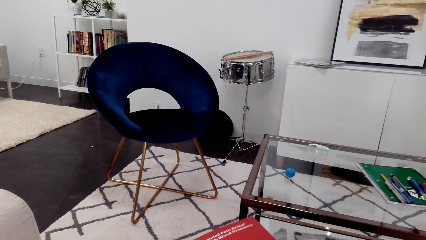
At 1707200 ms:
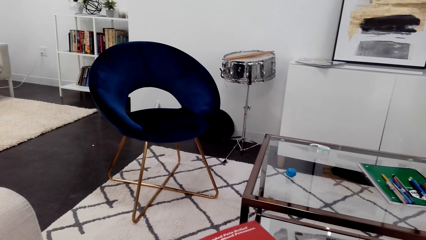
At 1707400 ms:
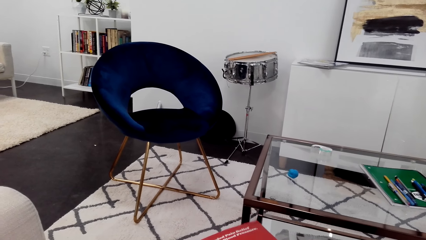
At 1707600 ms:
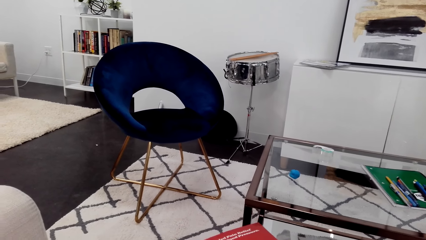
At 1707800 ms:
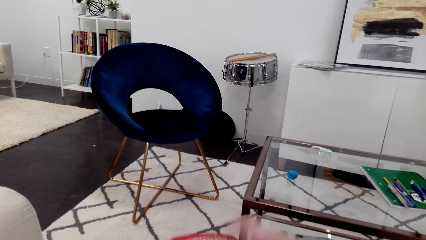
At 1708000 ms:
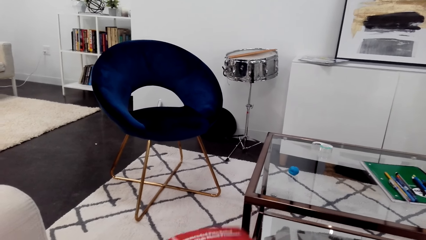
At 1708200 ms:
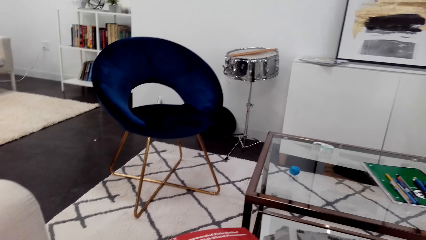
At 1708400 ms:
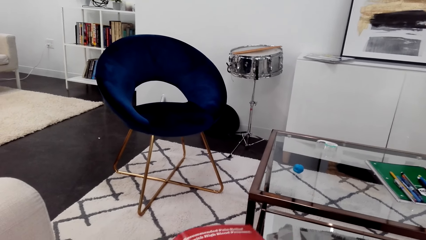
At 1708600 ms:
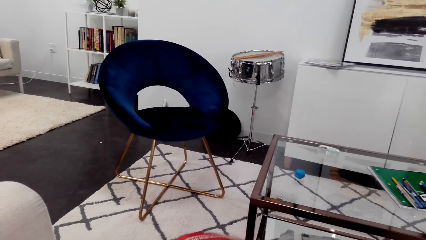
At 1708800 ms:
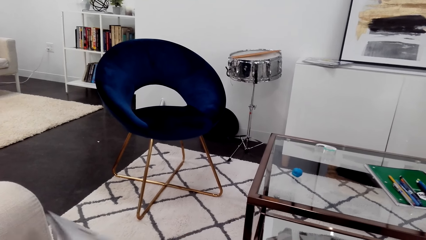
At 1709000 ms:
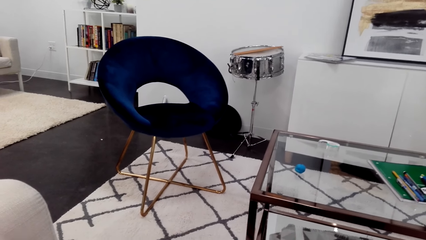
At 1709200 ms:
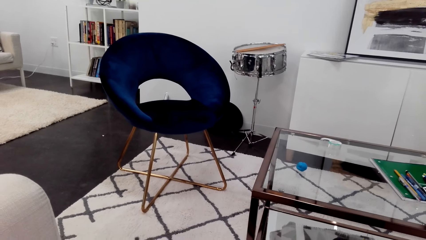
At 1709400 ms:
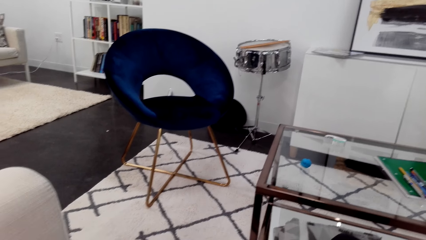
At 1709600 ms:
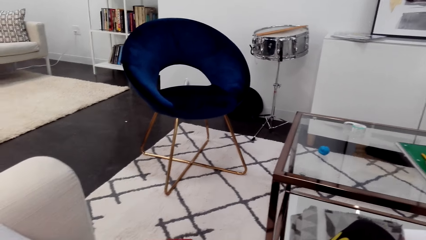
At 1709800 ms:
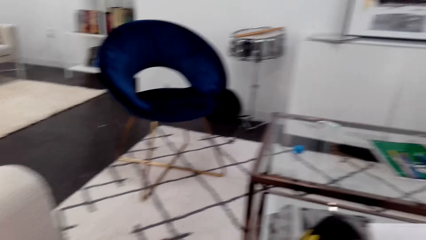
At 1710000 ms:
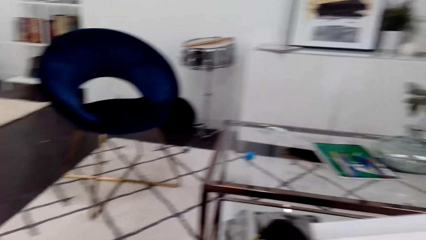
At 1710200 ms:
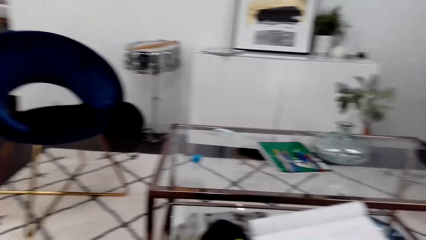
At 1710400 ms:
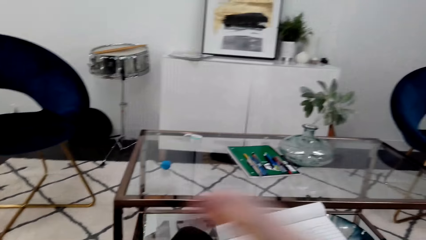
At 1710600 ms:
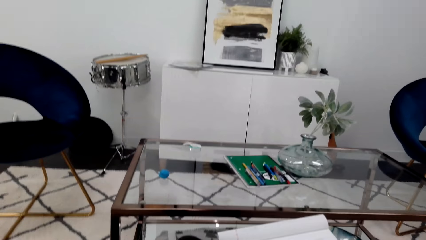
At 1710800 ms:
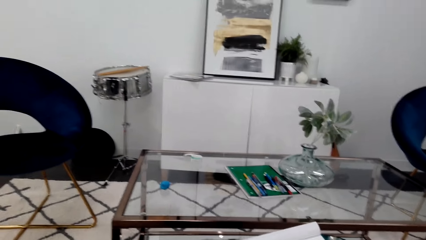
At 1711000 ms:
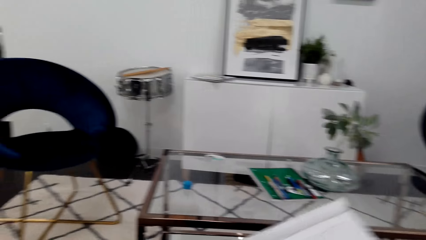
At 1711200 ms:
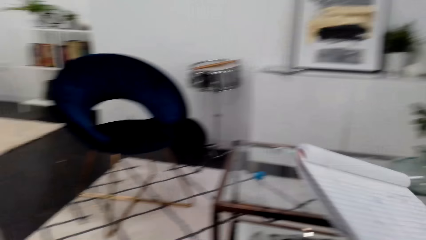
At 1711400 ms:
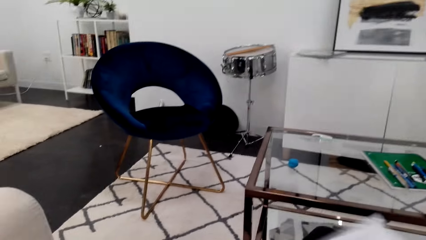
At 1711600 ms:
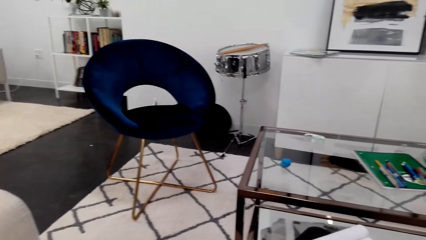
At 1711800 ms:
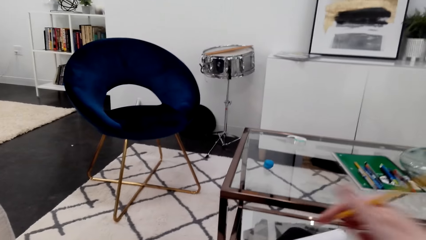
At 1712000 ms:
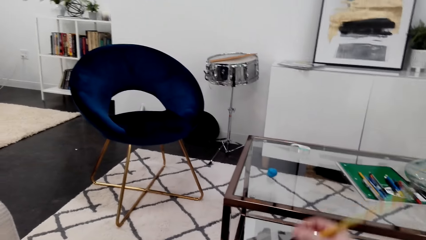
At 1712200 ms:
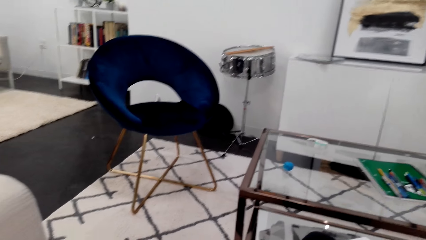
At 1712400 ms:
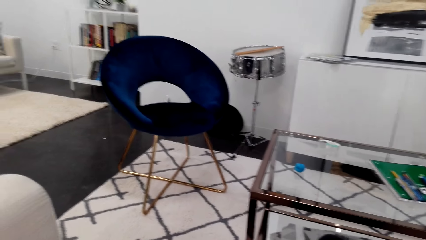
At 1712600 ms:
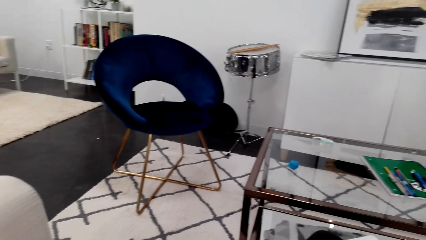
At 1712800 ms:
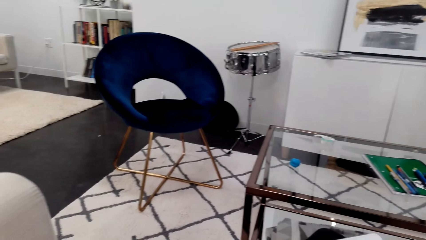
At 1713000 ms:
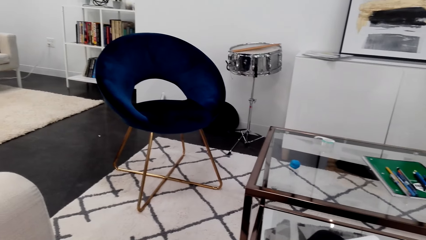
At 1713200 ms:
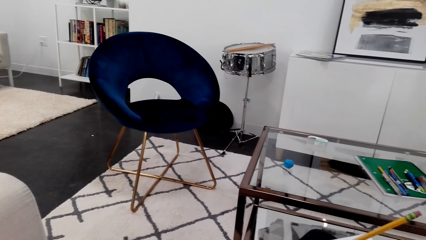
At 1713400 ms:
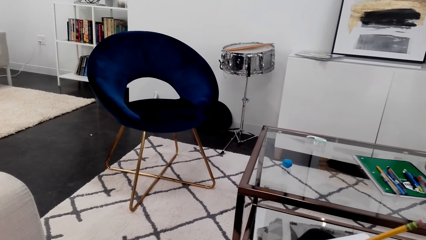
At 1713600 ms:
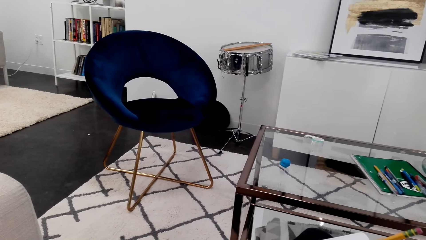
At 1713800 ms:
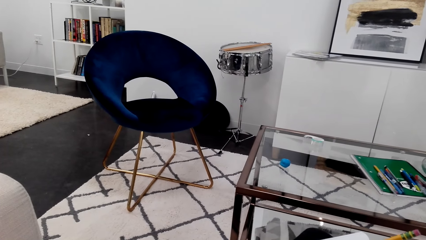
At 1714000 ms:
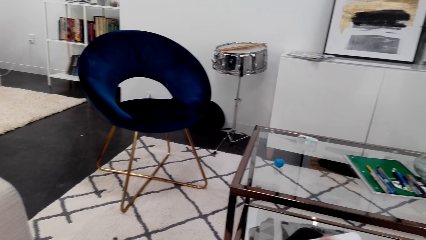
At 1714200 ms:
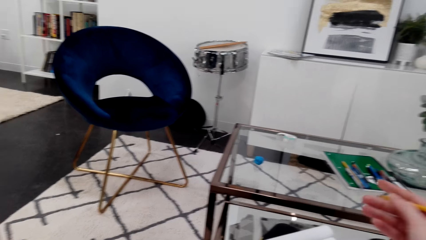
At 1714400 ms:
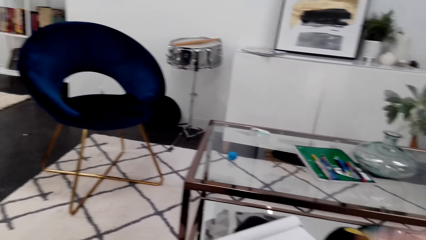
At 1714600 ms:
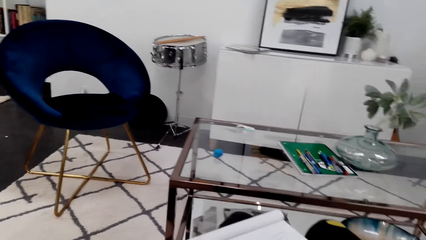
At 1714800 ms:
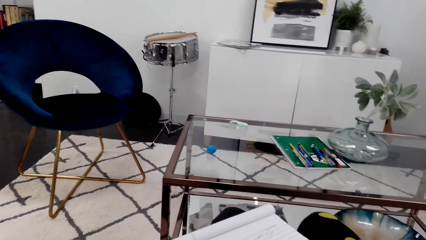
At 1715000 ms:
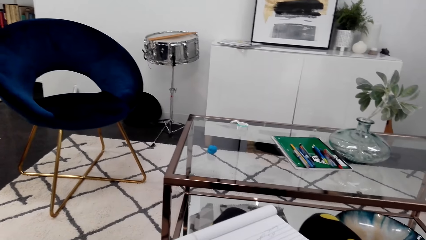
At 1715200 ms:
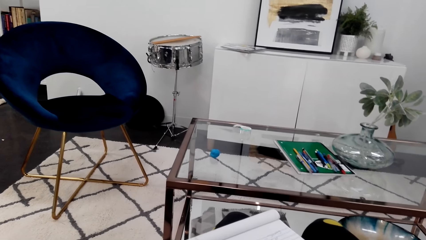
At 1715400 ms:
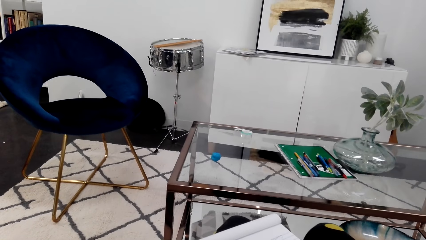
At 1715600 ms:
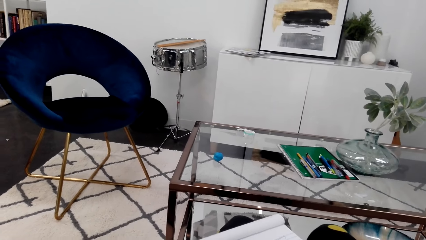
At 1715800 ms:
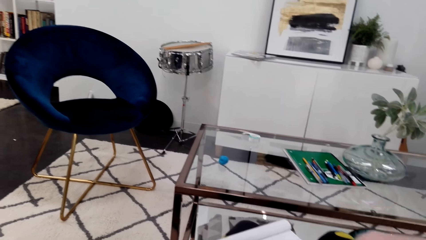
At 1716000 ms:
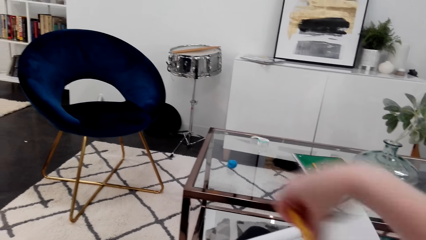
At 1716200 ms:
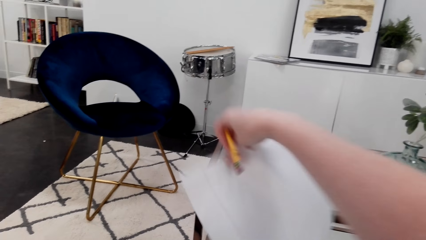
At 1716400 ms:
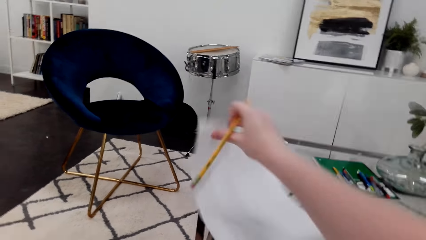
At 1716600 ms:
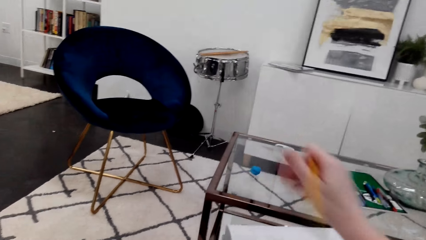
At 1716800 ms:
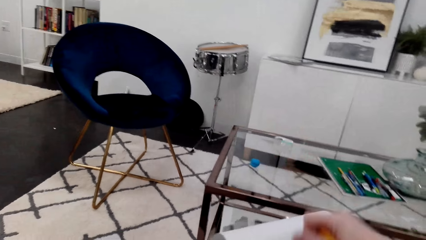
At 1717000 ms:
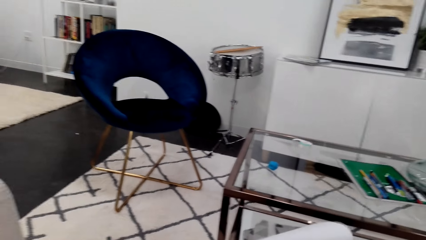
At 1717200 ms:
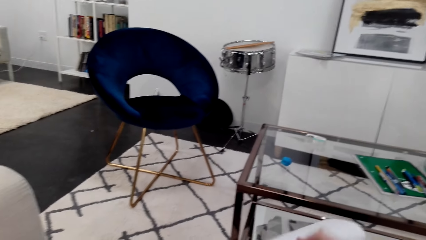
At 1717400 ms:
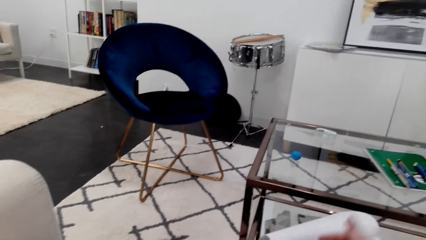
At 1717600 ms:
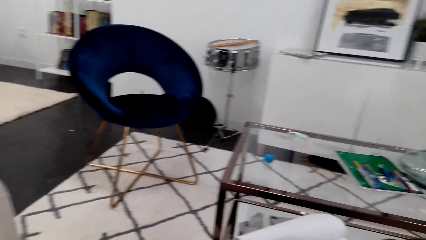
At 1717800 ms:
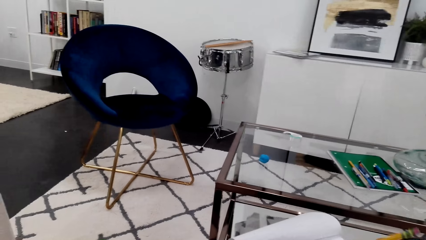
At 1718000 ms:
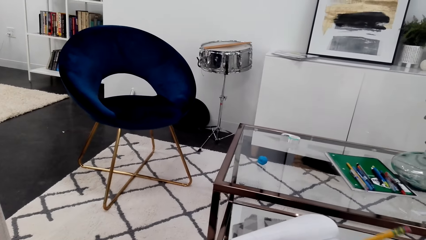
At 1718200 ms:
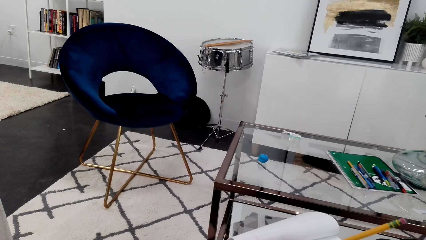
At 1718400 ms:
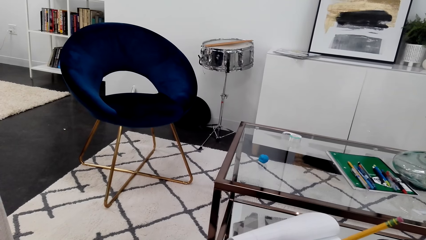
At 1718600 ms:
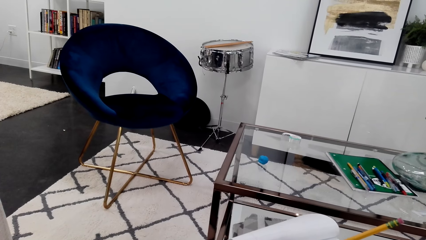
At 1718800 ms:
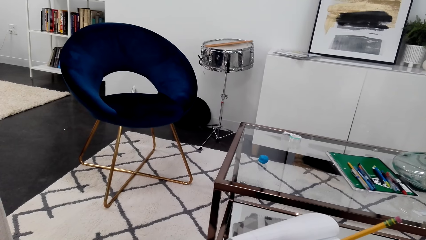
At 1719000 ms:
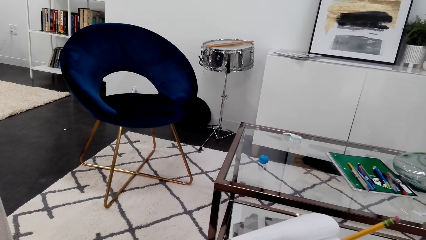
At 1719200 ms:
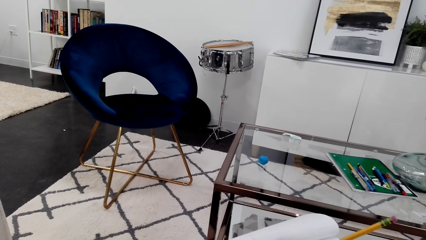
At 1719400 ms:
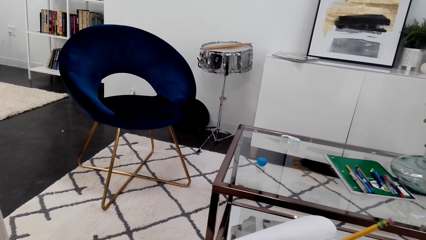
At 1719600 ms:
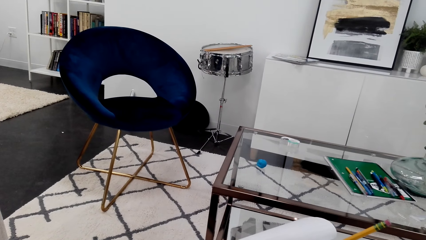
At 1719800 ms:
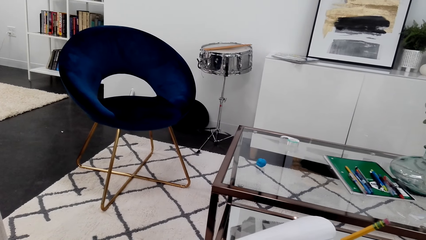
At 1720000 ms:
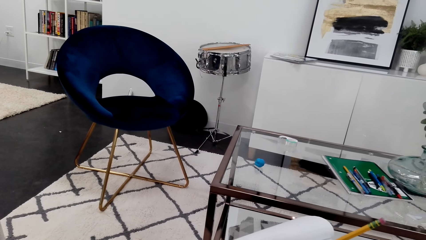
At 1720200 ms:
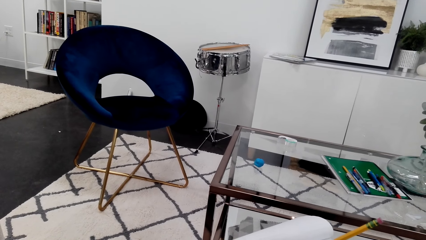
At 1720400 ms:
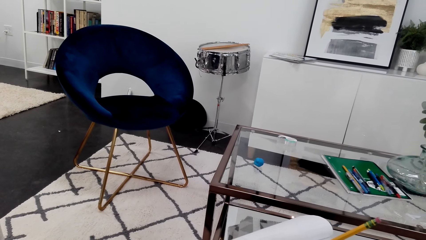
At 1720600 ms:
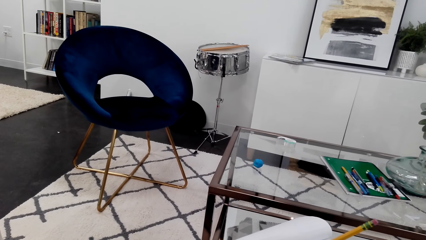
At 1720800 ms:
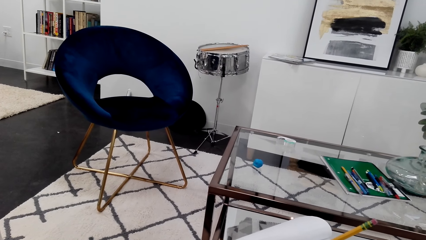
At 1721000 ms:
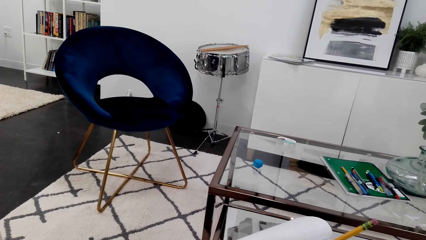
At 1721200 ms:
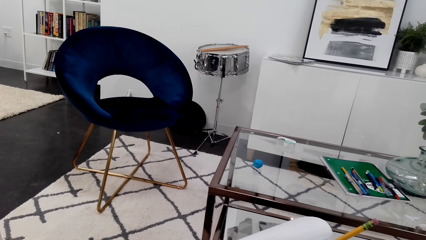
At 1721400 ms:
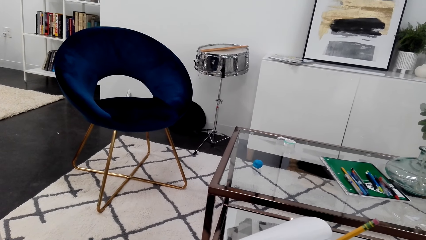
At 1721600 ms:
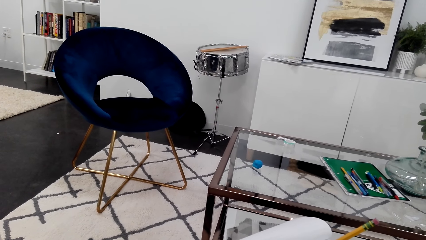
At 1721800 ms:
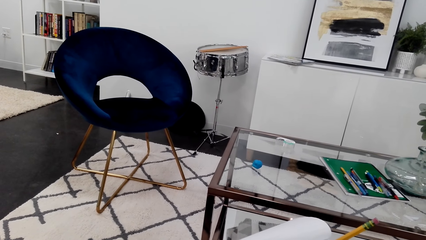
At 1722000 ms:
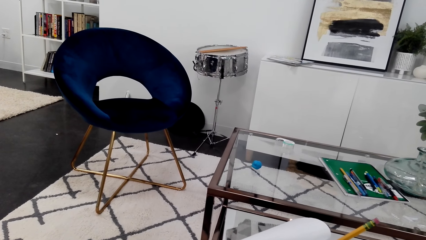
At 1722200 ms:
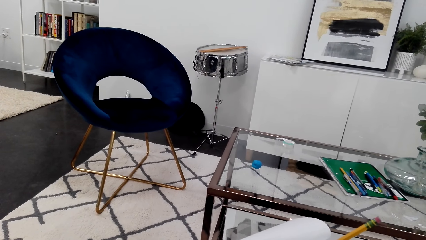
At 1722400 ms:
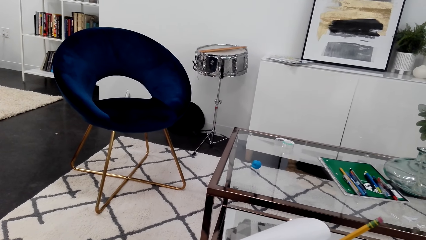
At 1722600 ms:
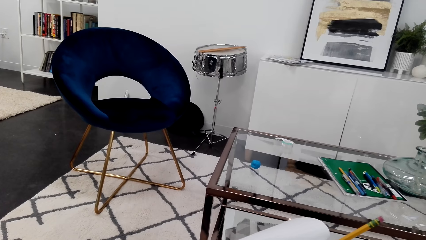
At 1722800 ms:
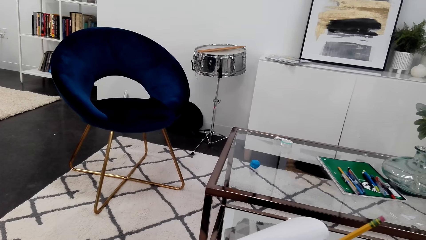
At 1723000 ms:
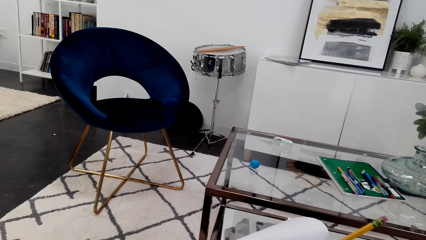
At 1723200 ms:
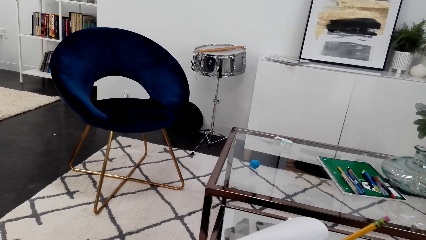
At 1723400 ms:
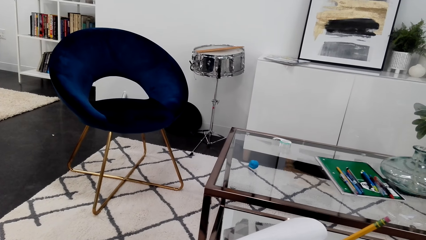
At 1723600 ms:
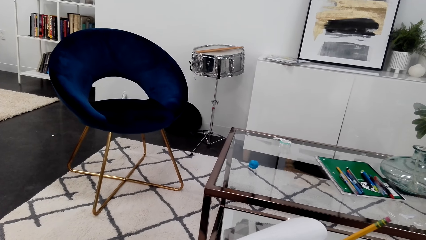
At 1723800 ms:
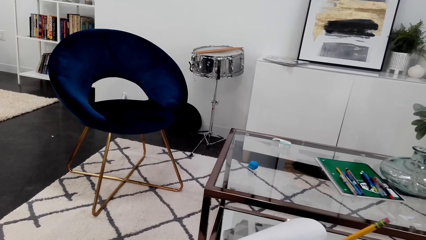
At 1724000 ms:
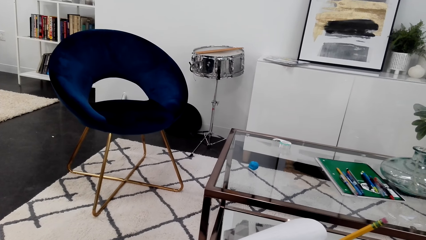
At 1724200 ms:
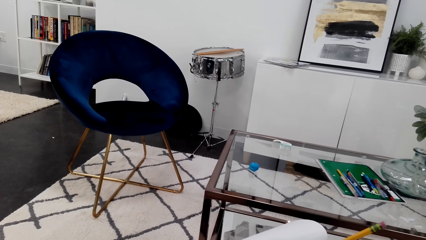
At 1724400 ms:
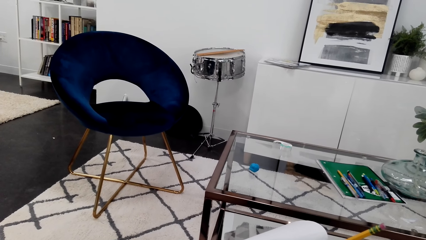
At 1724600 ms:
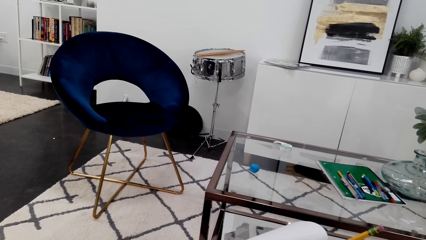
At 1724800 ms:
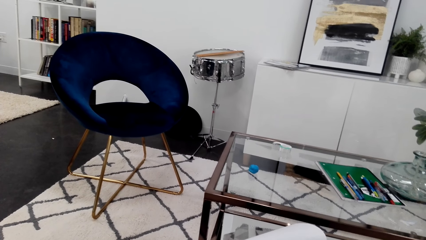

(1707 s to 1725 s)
The camera wearer draws on a notebook. They flip the notebook. They draw on the notebook.
